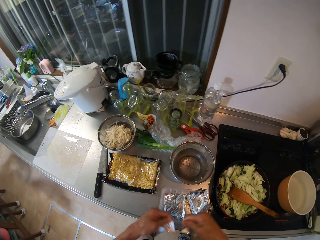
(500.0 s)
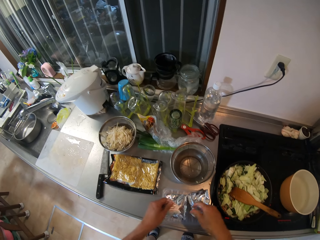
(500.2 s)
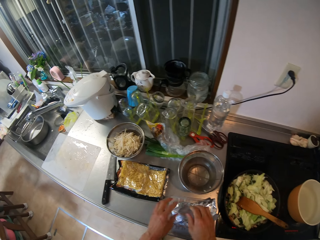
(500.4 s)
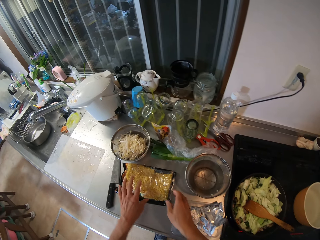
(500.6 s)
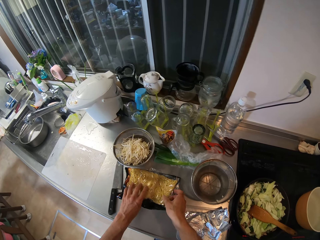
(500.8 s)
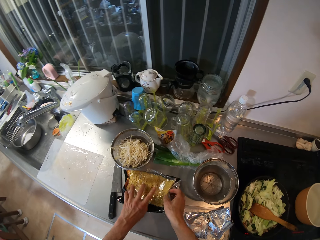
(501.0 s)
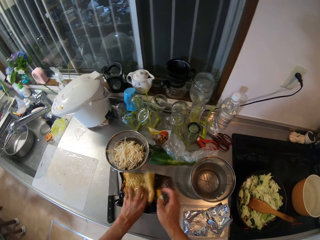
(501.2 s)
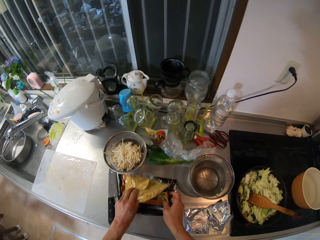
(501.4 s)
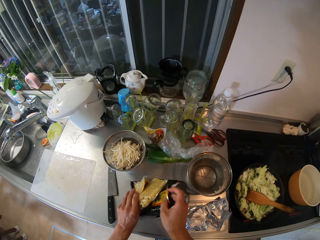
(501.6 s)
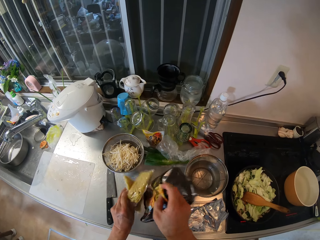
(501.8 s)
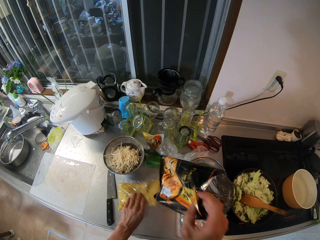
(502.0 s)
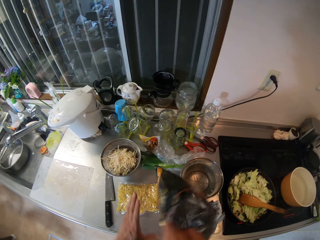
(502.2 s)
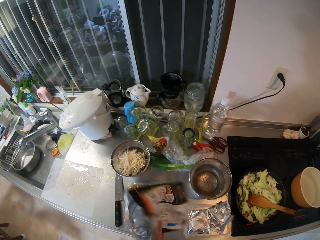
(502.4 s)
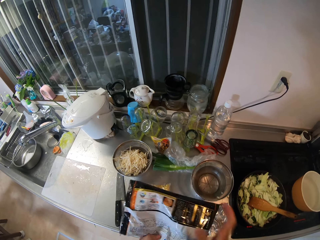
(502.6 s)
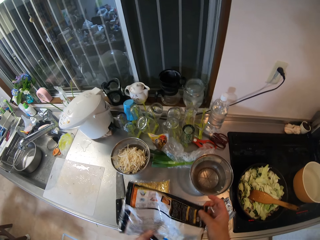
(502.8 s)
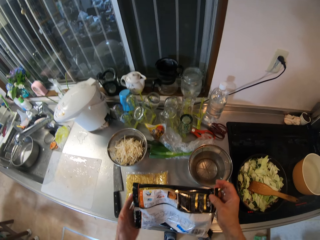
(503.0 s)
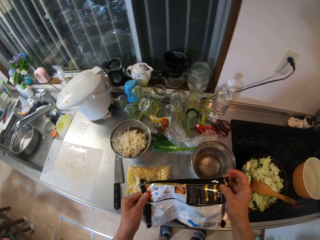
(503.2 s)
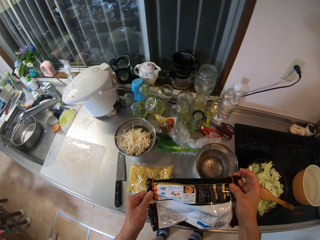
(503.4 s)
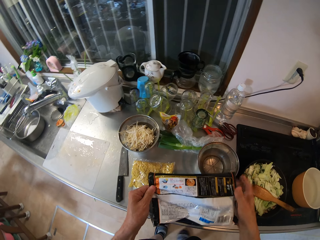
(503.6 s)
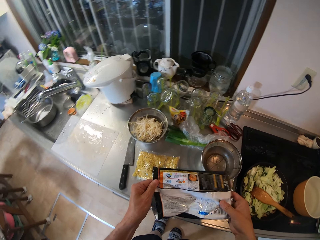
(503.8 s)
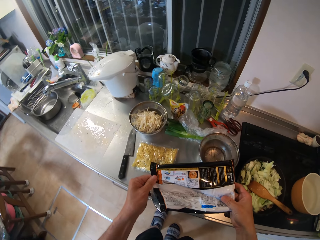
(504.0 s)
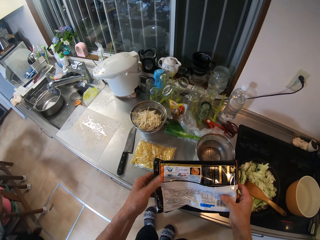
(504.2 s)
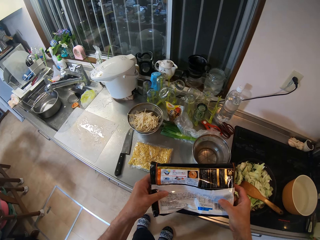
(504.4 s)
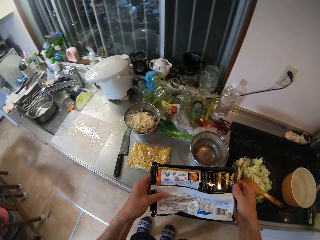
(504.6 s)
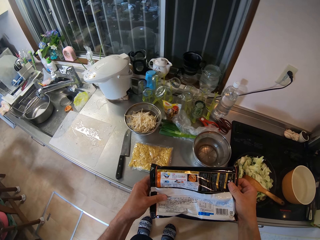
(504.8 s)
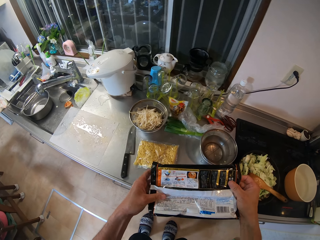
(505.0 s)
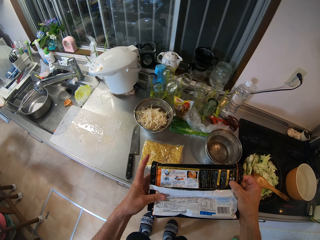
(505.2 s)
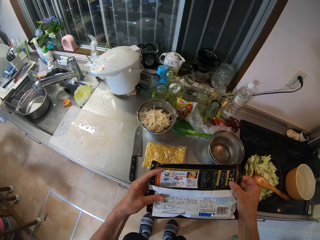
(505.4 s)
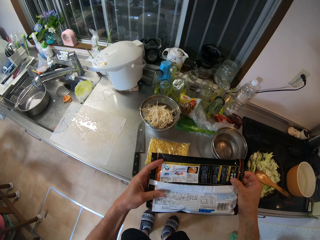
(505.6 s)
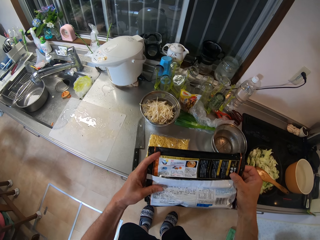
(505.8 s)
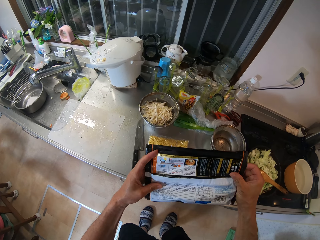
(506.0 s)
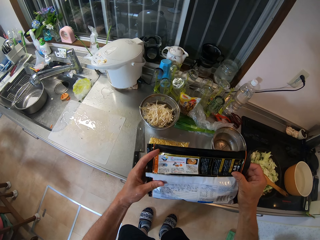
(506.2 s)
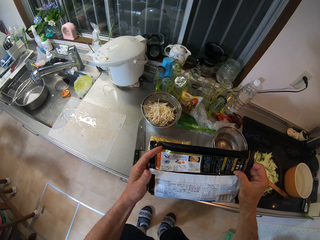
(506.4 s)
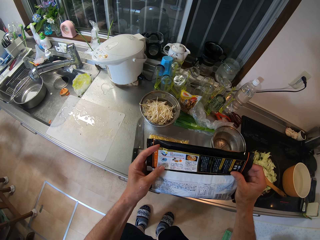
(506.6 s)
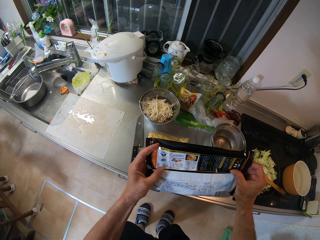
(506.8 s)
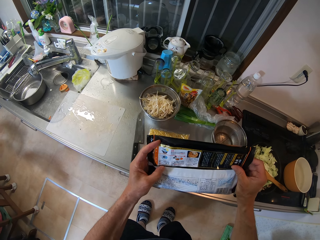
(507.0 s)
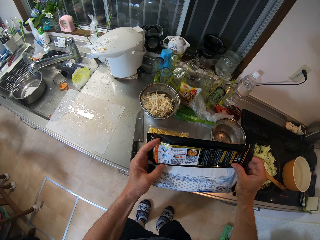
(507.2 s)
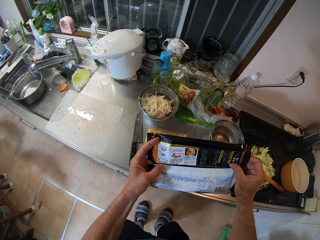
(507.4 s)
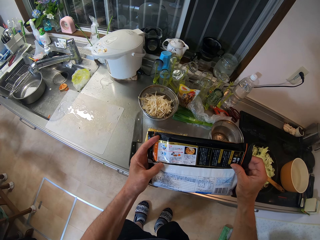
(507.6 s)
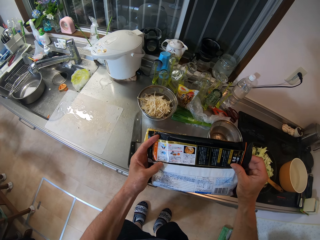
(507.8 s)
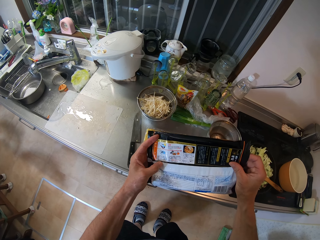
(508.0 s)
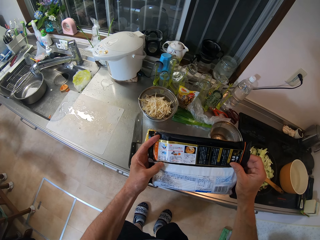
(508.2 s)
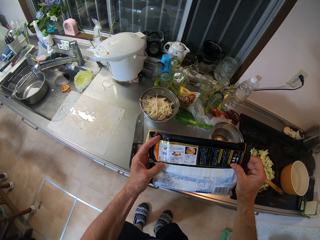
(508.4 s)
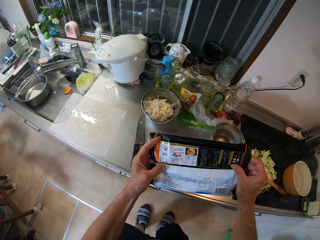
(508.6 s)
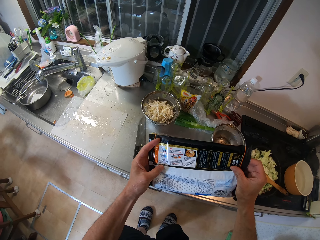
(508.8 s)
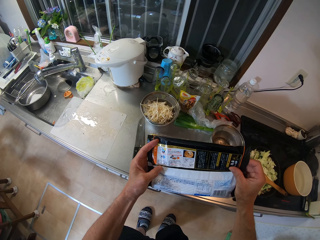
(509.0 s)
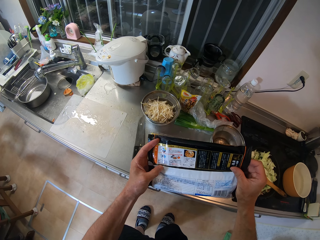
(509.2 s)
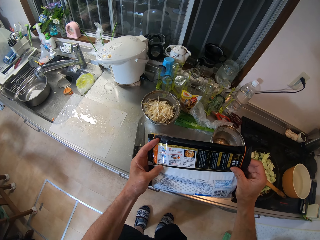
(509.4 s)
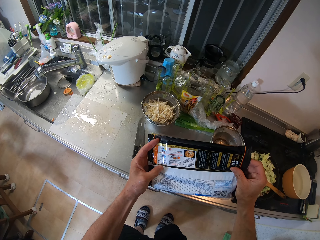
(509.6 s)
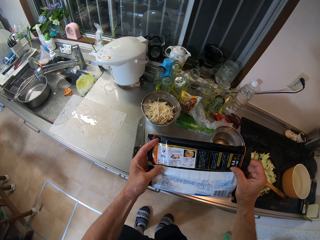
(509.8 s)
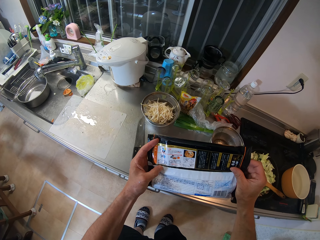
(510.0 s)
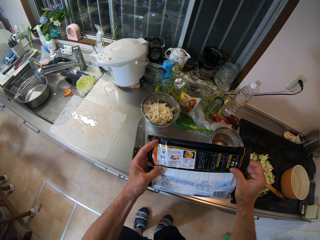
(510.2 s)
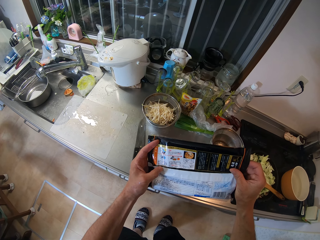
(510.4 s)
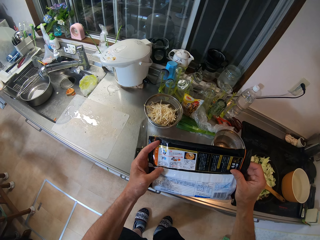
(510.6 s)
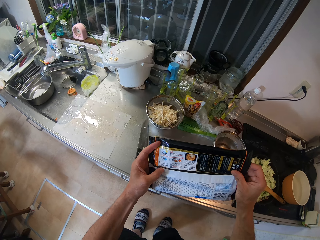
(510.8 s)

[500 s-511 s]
The camera wearer holds the noodles. They pick up the paper. They read through the nylon of the noodles.

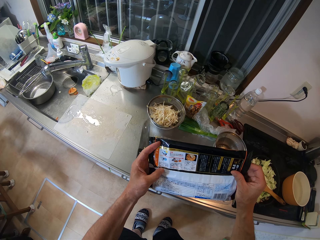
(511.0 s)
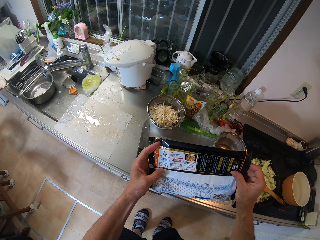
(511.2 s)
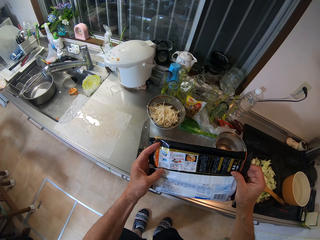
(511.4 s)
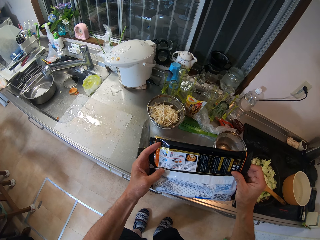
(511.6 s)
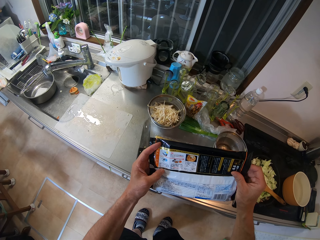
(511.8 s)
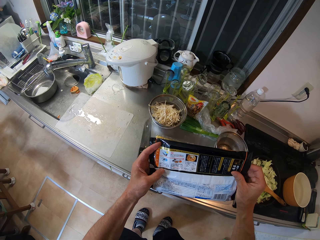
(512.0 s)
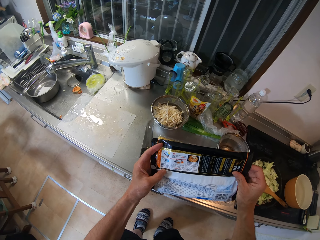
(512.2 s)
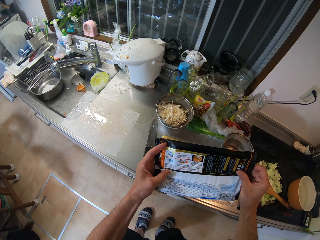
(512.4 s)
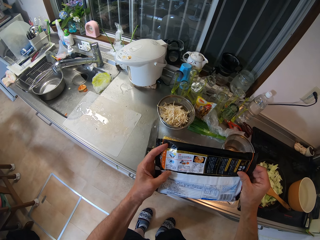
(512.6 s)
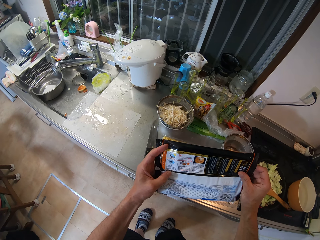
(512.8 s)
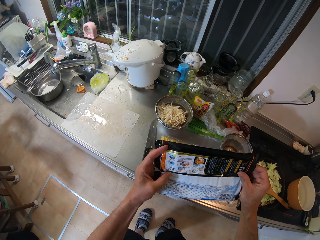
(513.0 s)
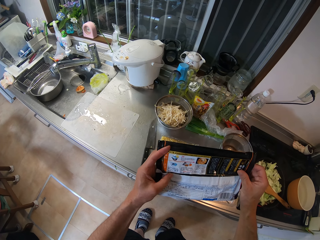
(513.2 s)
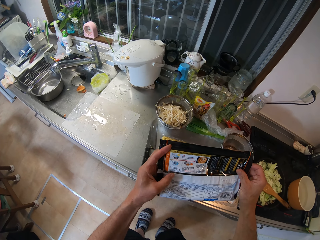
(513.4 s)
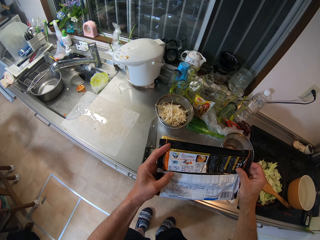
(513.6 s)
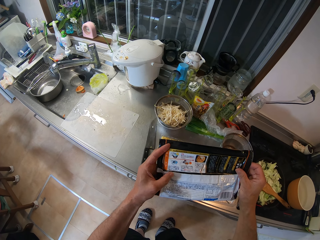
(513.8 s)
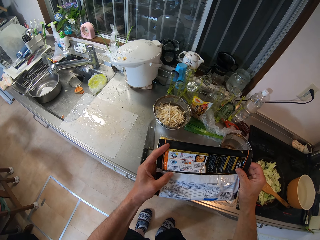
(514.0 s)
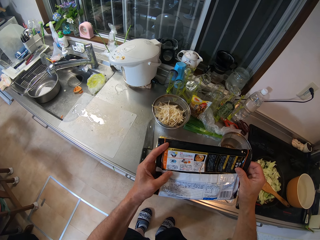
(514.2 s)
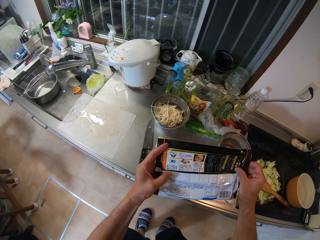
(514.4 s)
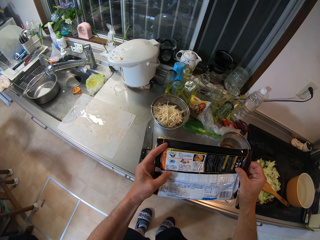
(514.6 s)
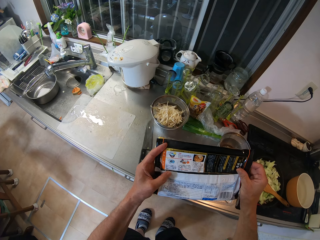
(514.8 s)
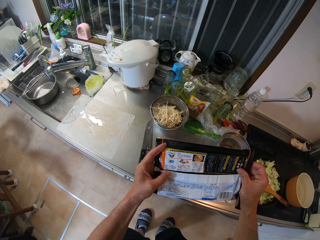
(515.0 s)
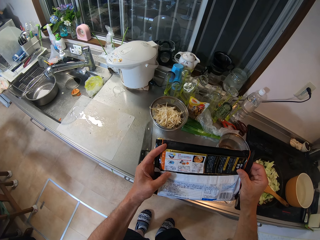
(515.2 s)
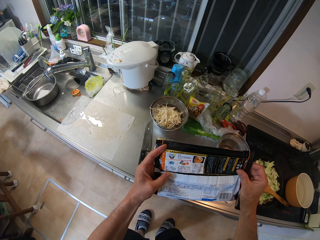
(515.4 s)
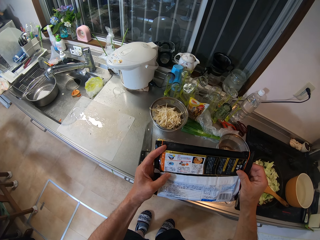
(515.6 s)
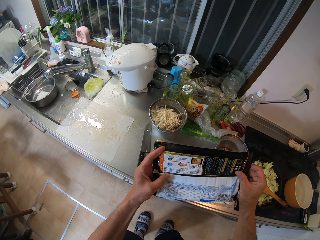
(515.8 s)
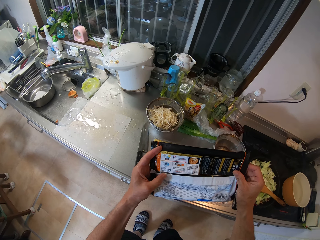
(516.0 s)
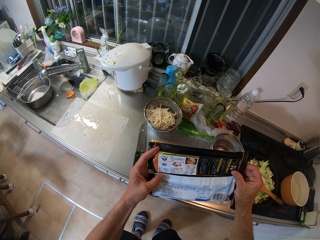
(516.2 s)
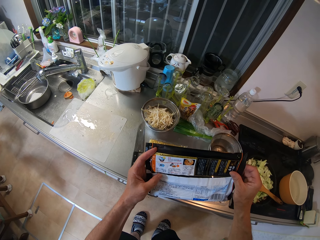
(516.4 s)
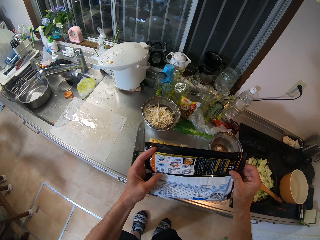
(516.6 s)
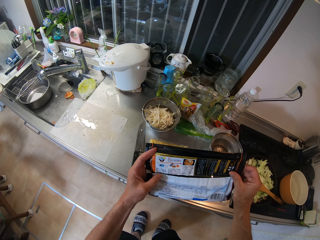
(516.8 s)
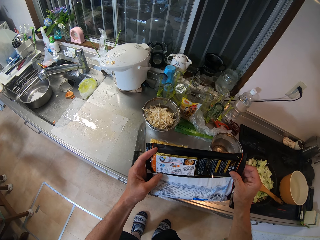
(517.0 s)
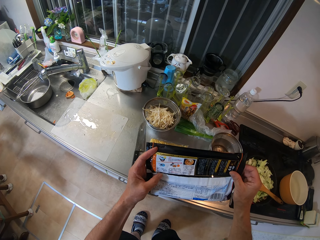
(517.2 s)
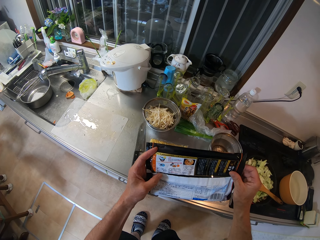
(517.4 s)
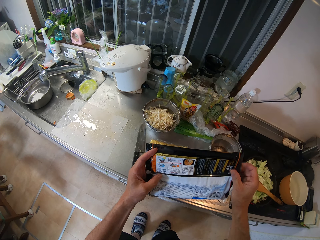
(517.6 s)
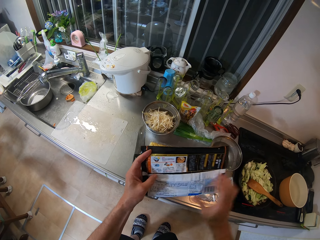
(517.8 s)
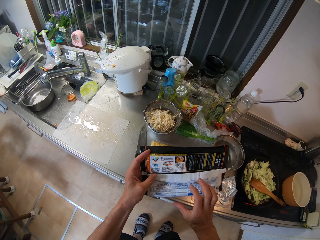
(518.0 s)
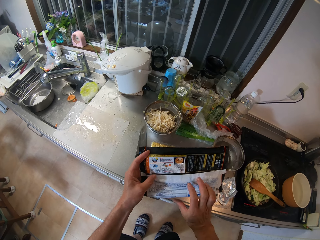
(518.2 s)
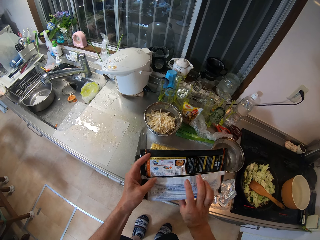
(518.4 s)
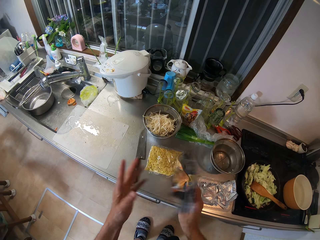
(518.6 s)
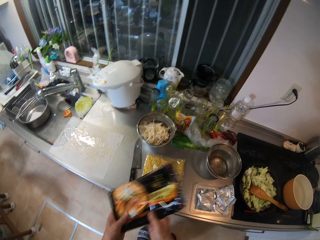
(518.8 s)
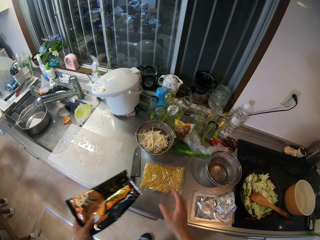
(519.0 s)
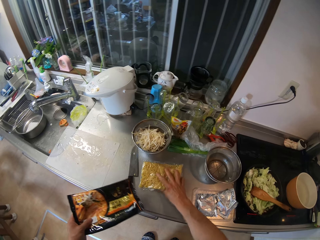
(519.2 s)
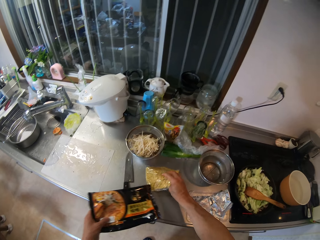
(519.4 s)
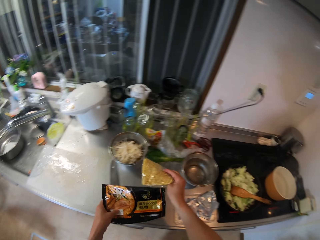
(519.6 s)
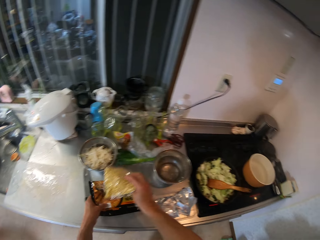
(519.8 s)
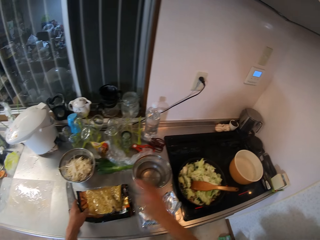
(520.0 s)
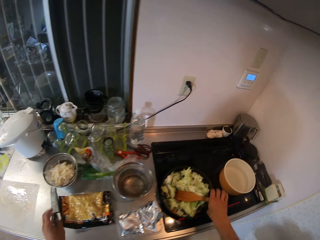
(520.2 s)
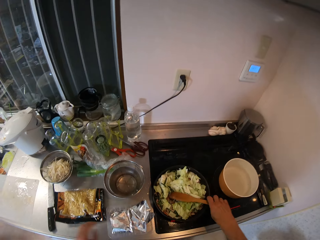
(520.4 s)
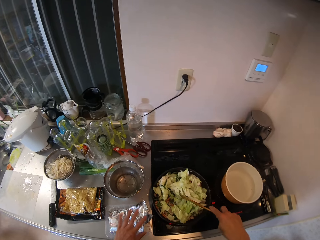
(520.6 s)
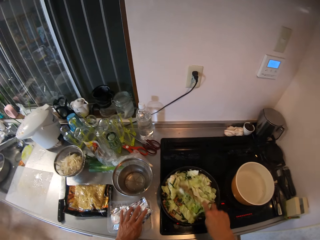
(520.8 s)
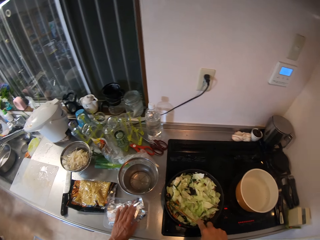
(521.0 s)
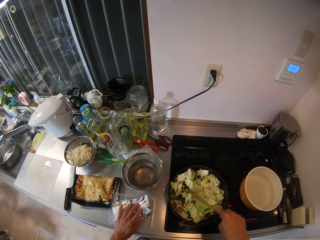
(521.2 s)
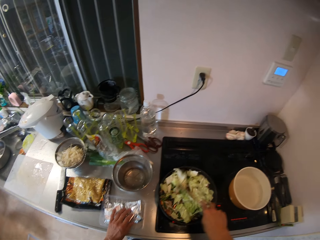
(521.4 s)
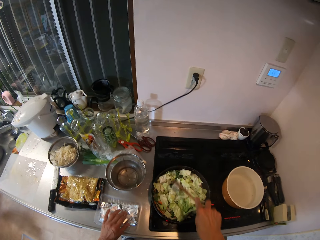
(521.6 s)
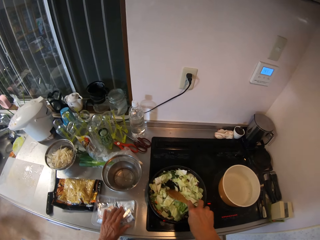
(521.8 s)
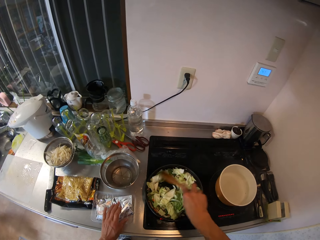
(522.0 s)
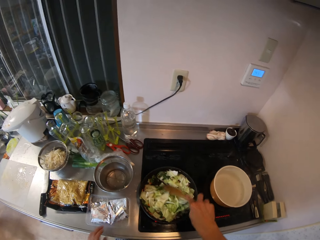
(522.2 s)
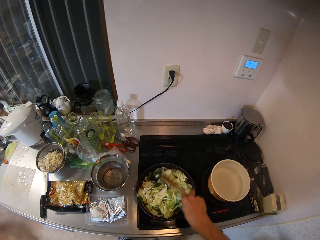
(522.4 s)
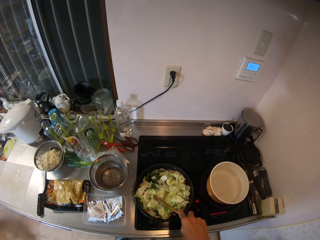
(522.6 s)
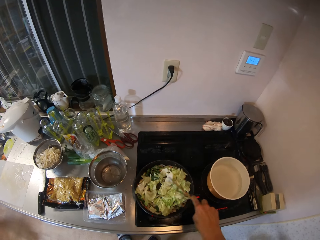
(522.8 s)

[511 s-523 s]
The camera wearer stares at the paper. They stare at the paper again. They hold the noodles. They drop the noodles on its nylon back on the kitchen cabinet. They stir the stir fry with the spatula.
